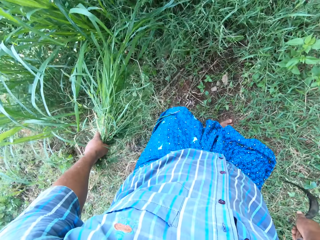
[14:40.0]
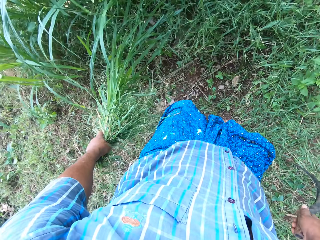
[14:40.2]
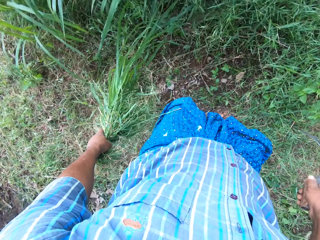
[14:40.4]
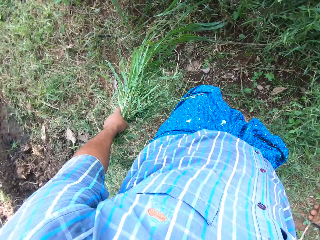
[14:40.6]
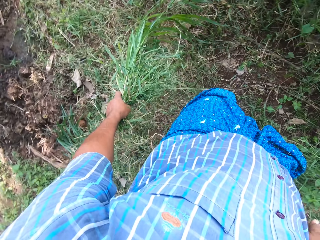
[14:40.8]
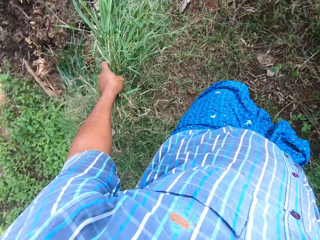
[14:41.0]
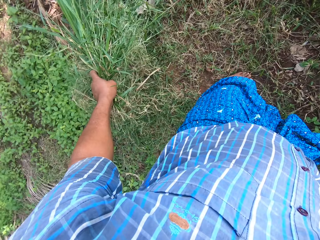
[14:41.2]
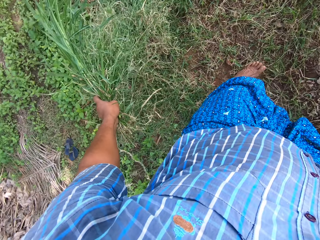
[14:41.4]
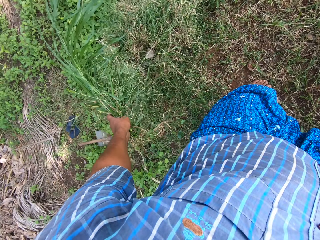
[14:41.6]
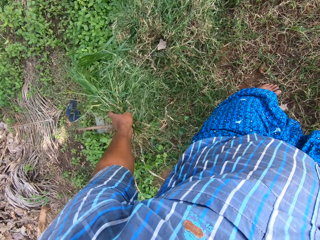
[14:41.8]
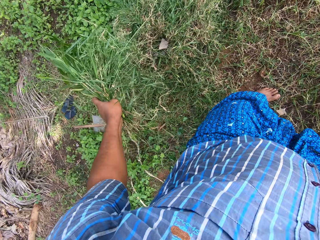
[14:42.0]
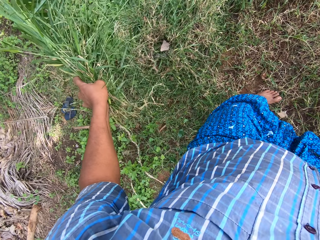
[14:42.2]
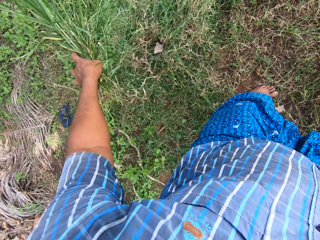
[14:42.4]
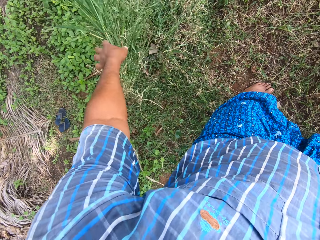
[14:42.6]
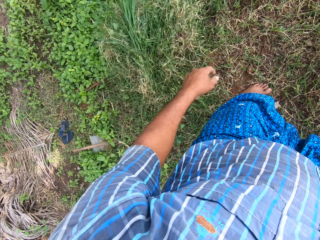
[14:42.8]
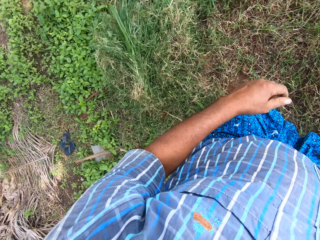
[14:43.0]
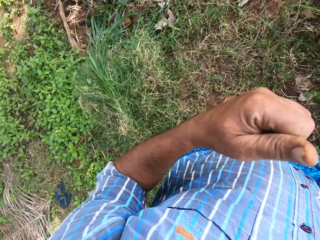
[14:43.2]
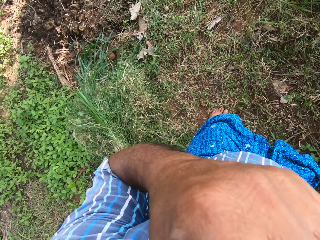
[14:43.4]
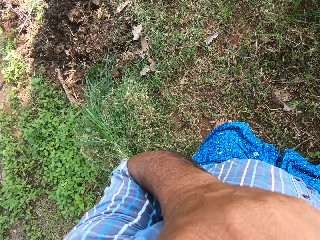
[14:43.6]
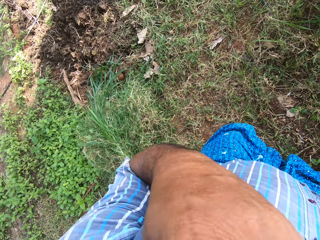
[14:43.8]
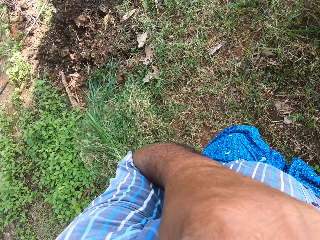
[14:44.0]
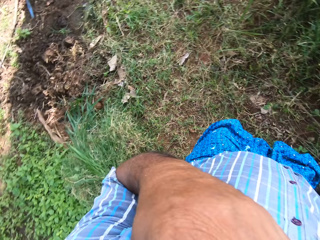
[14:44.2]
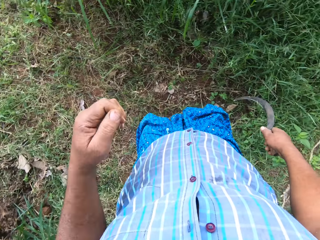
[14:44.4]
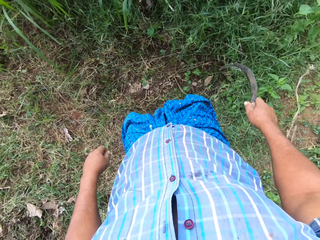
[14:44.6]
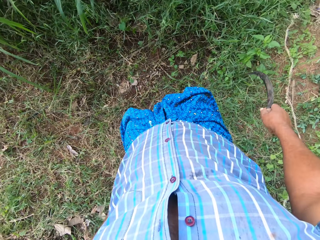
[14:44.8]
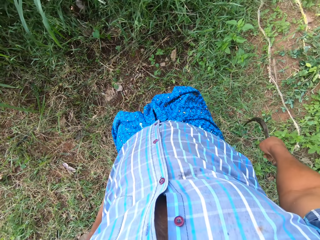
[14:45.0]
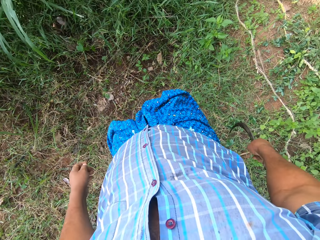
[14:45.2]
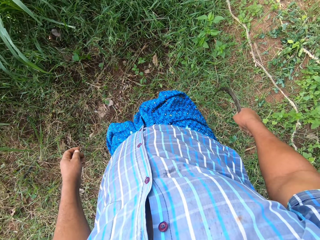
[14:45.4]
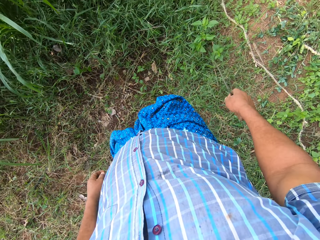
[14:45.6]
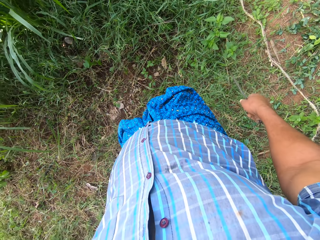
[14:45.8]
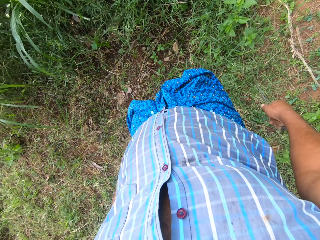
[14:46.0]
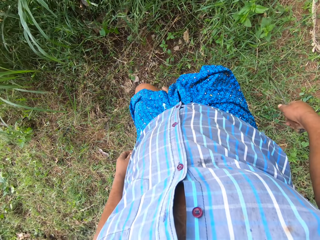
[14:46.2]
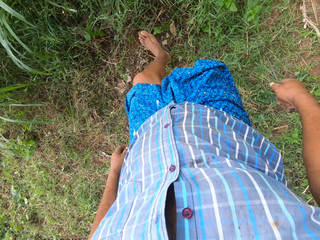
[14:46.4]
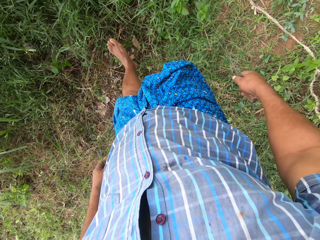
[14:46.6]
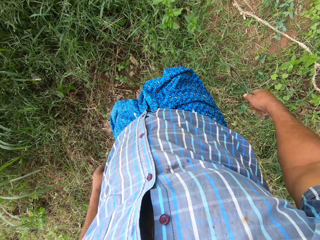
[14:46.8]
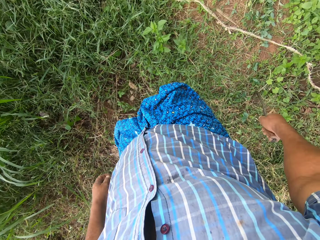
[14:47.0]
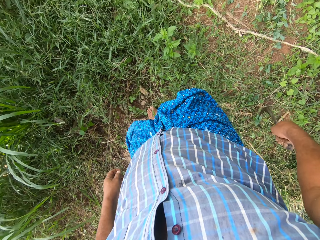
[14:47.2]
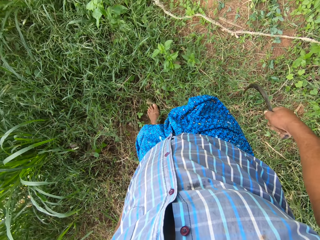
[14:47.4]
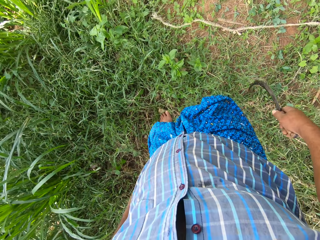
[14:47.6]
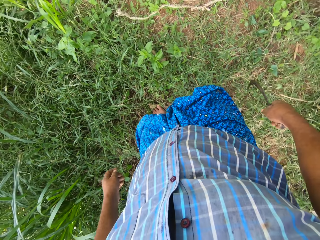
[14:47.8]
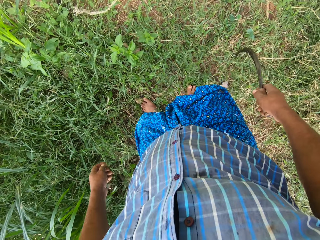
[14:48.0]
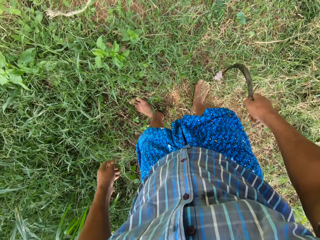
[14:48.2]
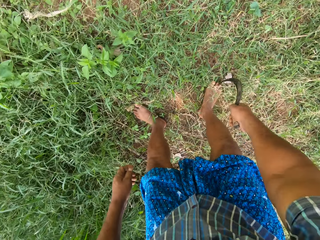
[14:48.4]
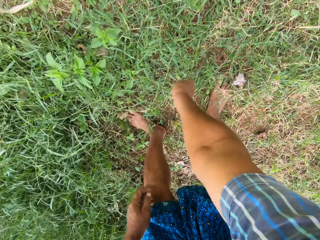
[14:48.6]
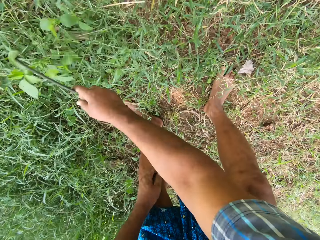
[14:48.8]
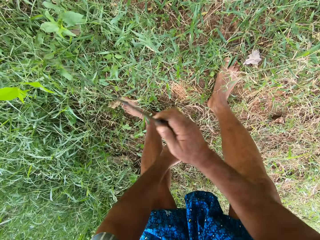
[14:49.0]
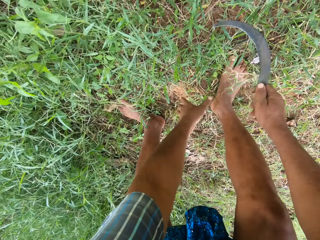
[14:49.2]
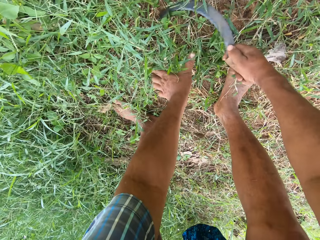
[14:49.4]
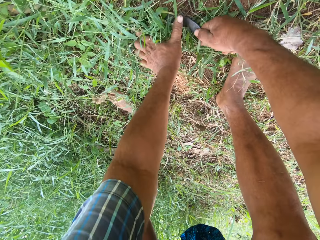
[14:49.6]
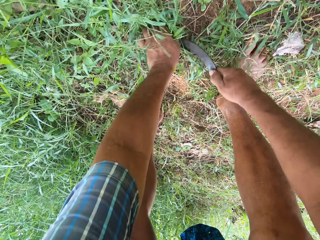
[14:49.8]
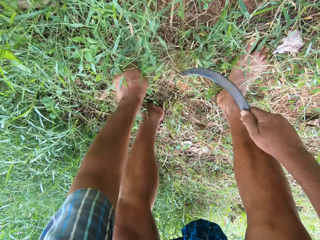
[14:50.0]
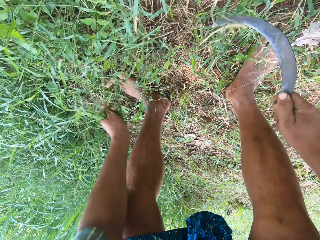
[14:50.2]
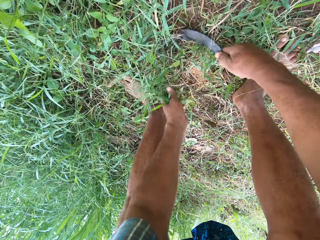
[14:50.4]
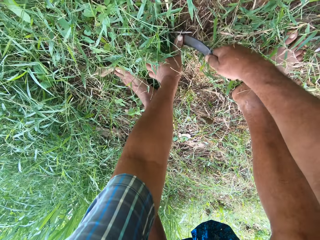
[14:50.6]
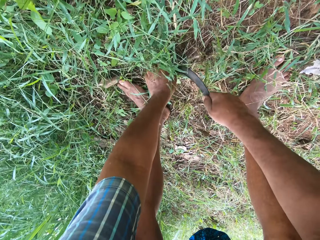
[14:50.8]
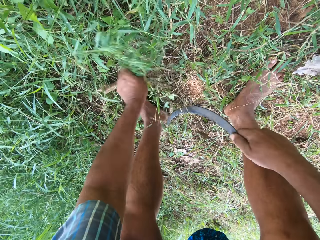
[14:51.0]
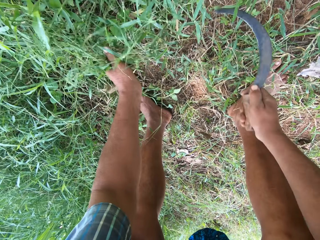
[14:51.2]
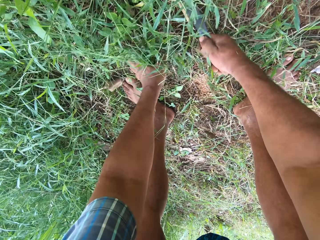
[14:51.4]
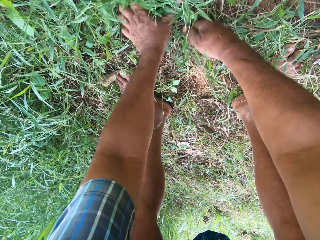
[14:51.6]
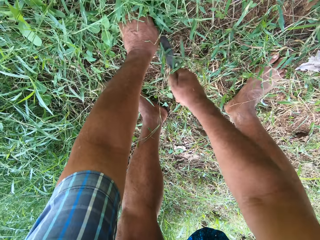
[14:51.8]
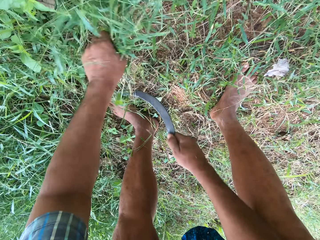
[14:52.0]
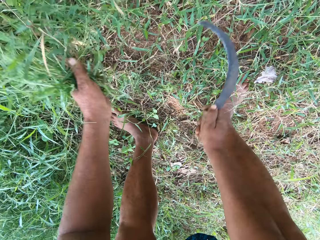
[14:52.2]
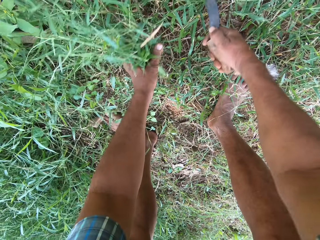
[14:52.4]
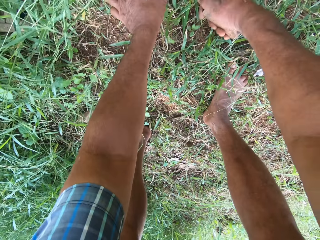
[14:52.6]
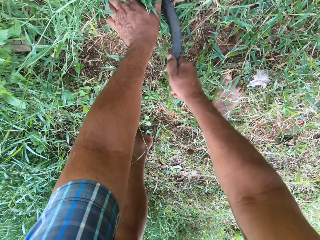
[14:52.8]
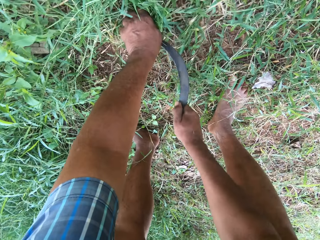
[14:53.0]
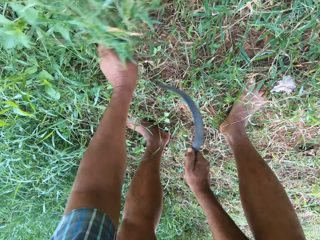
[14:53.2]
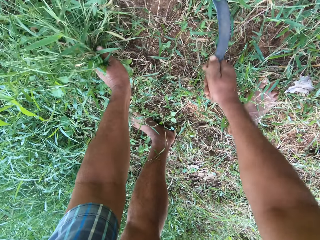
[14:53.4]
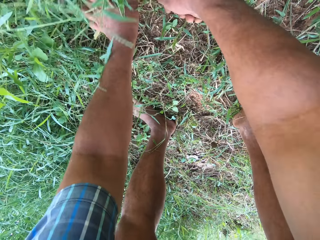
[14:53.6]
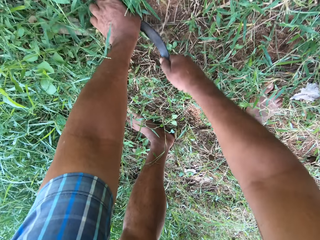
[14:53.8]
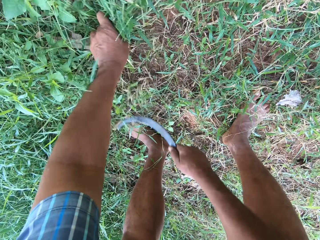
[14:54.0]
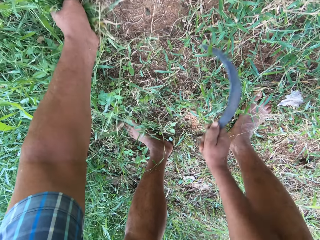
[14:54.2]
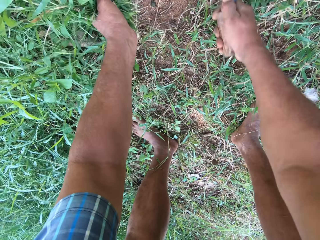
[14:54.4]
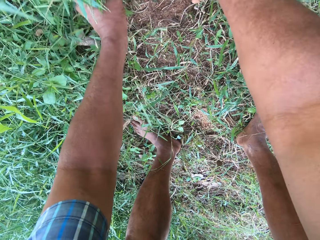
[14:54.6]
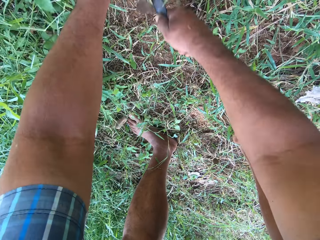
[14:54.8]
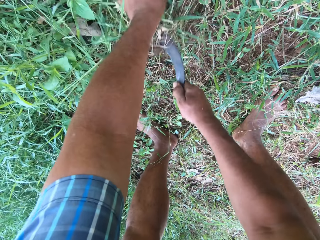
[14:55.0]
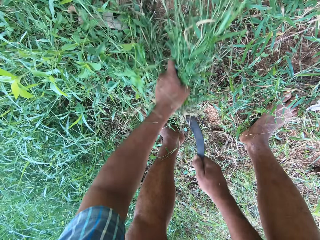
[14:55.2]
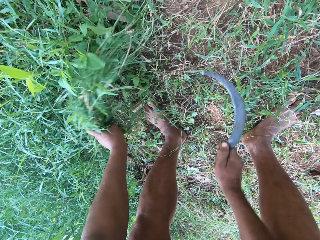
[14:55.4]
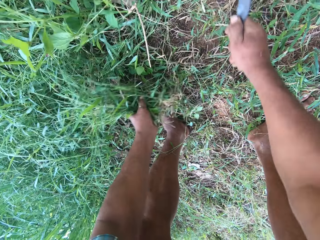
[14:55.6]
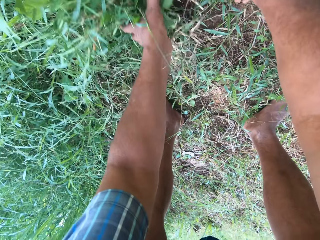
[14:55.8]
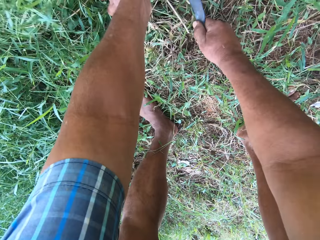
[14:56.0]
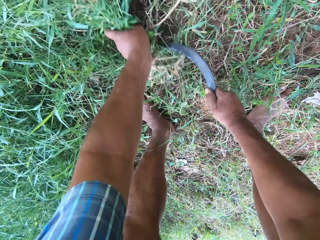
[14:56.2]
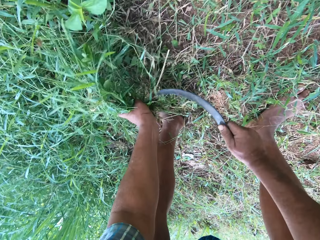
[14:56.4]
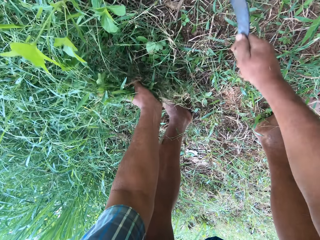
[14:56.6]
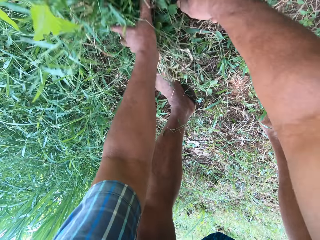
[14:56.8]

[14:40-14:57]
The camera wearer stops cutting. He holds napier grass. He drops the grass in his left hand on a pile of grass. He moves a hand to the face. He moves the leg. He moves the blade. He collects the napier grass with the blade. He cuts grass with the sickle in his right hand.

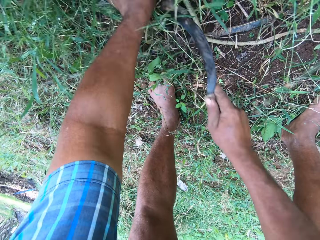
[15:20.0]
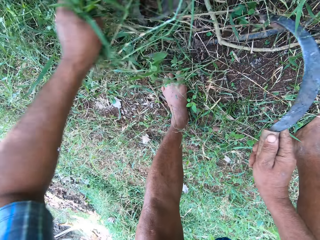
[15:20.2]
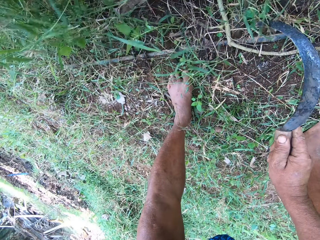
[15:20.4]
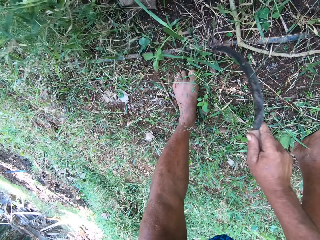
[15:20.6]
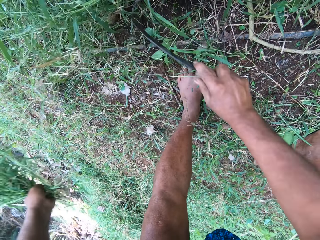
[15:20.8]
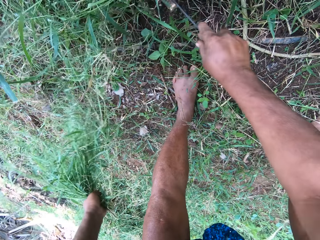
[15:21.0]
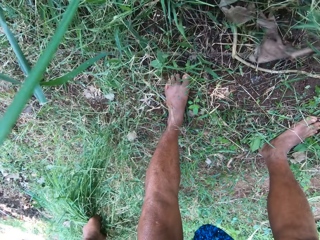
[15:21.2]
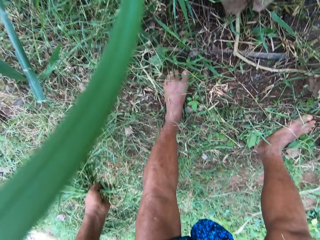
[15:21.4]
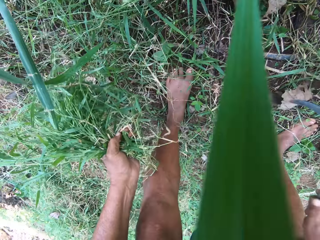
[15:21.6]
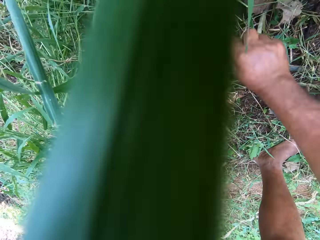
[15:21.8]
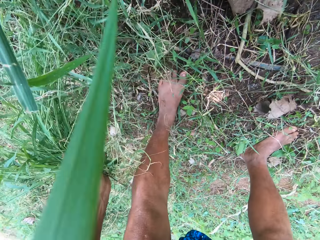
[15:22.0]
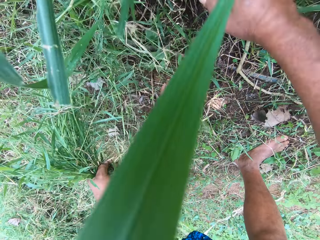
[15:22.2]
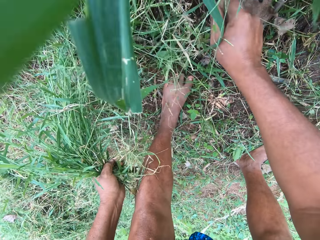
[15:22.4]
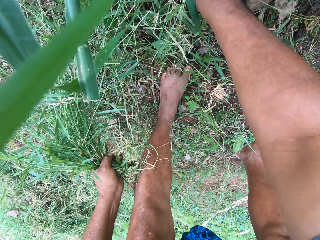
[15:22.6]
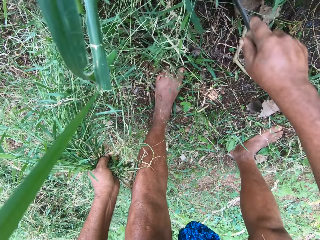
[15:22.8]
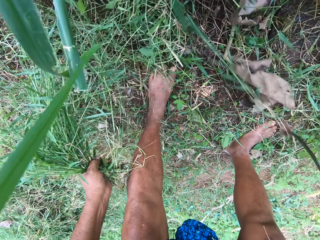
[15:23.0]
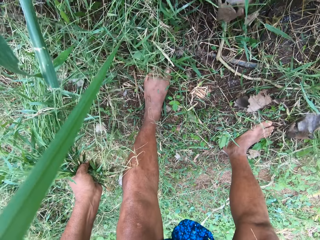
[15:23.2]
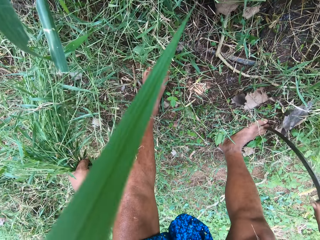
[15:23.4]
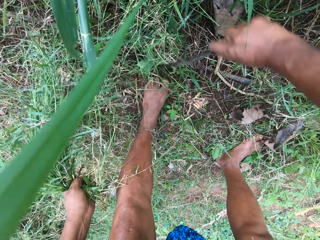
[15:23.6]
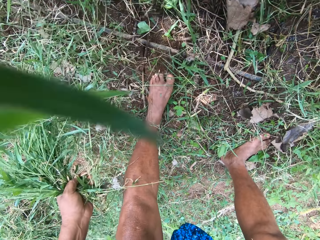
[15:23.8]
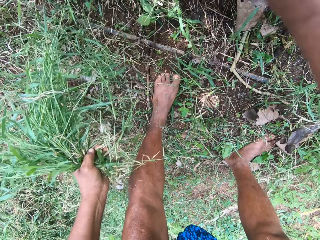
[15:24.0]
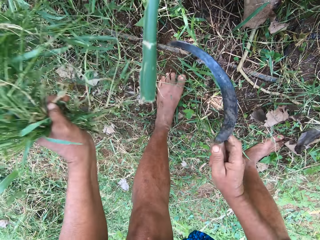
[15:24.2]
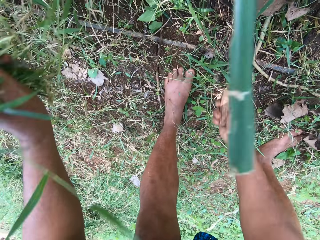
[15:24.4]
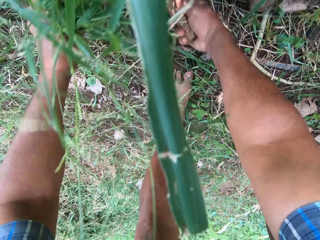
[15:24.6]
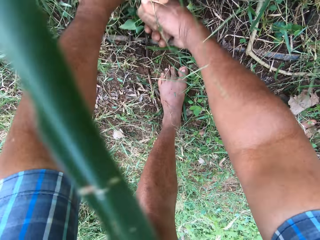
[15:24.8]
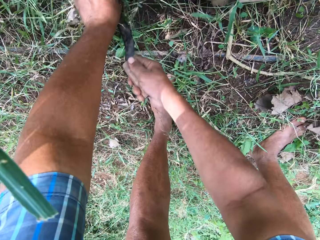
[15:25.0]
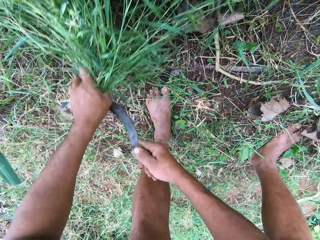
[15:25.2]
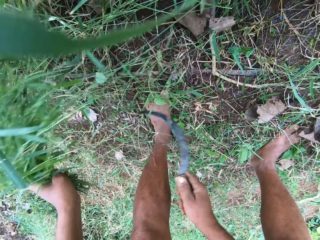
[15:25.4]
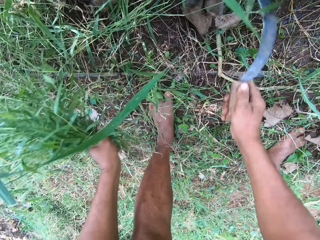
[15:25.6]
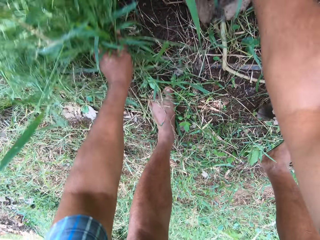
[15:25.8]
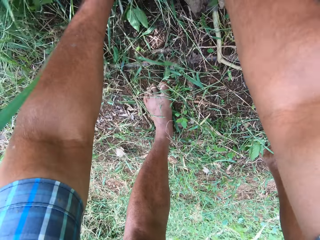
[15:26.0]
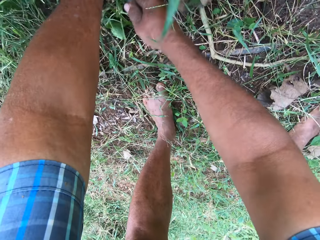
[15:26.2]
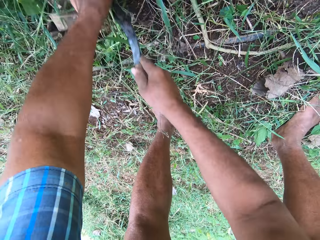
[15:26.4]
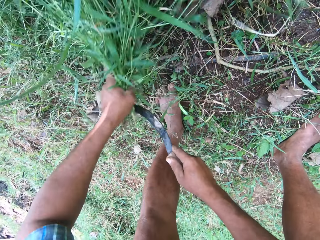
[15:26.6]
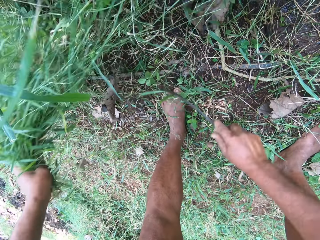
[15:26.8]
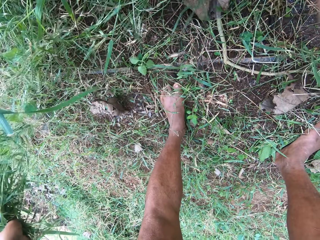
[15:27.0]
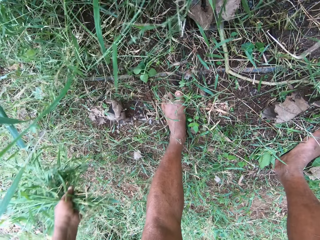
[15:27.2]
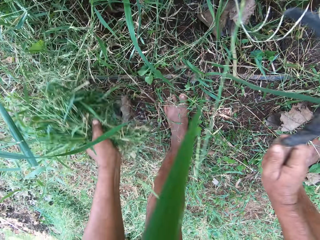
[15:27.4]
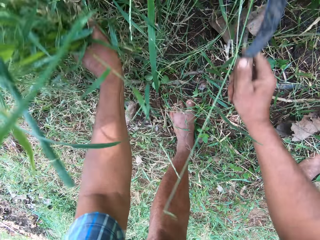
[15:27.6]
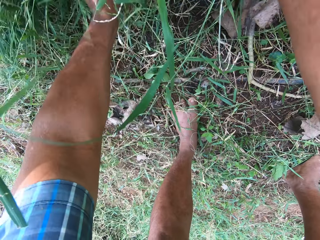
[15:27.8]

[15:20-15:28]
The camera wearer cuts the napier grass. They move away the dry leaves with the blade. They do it again. They cut the napier grass.
